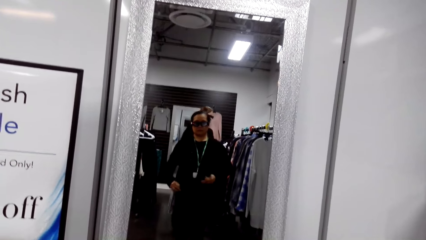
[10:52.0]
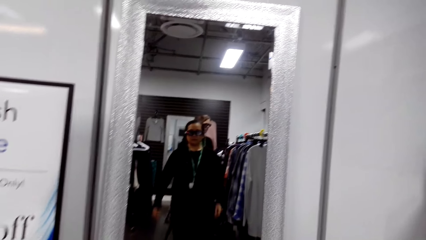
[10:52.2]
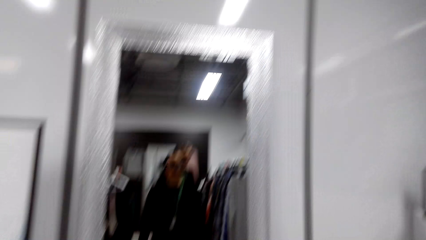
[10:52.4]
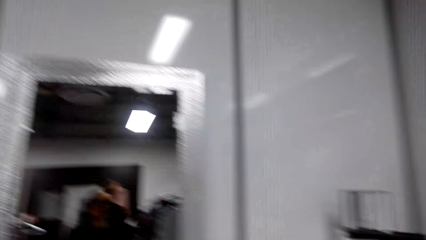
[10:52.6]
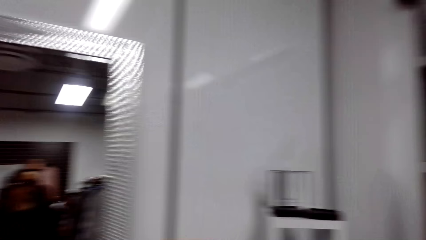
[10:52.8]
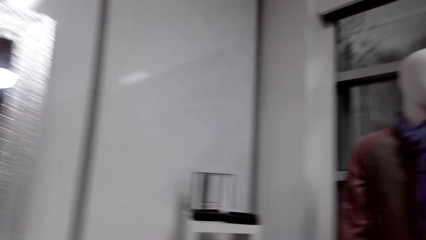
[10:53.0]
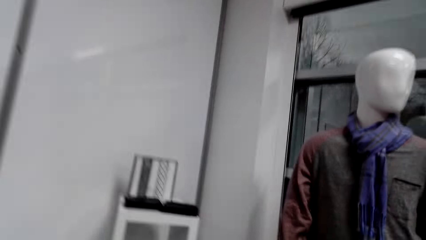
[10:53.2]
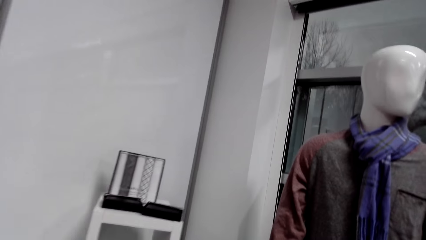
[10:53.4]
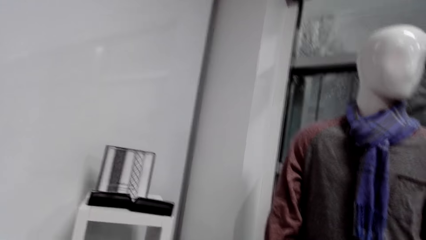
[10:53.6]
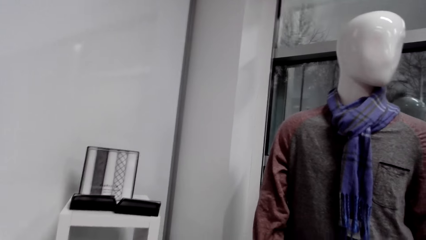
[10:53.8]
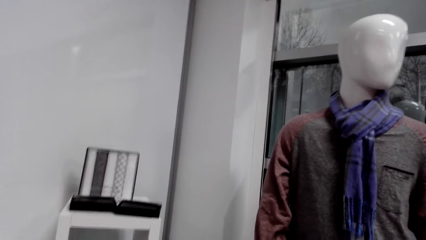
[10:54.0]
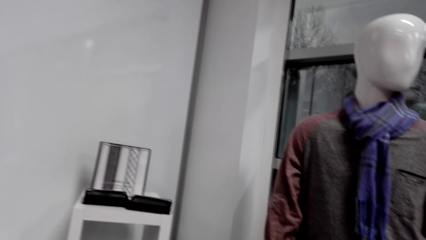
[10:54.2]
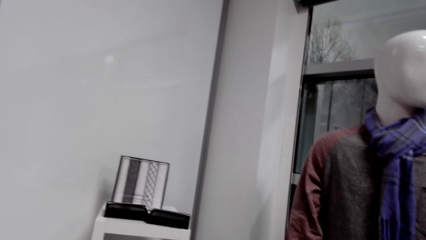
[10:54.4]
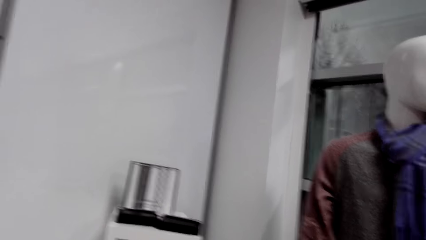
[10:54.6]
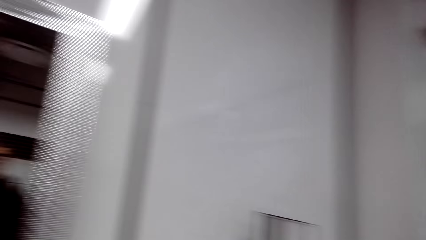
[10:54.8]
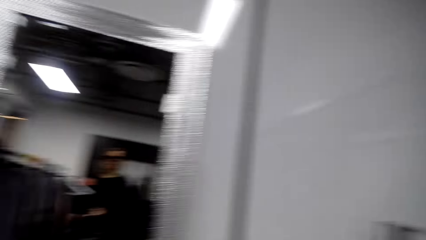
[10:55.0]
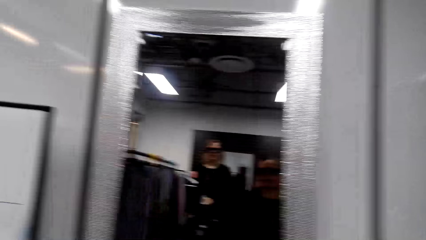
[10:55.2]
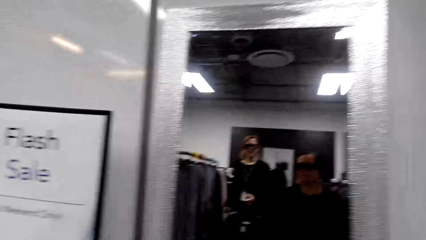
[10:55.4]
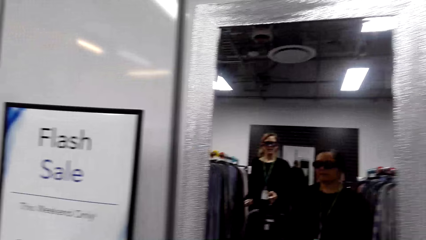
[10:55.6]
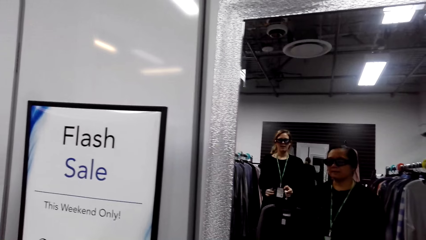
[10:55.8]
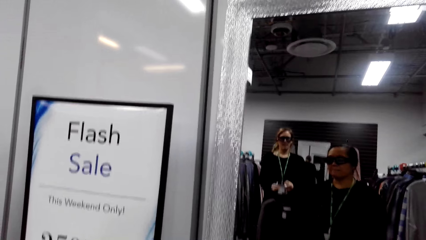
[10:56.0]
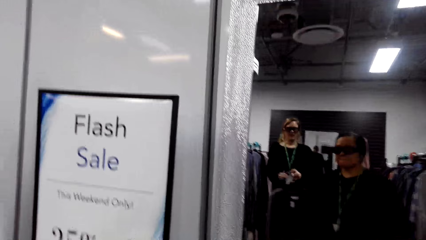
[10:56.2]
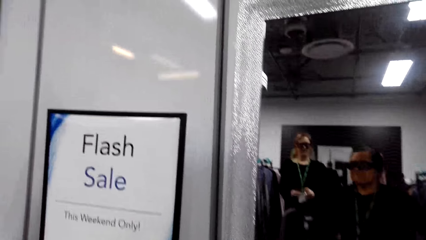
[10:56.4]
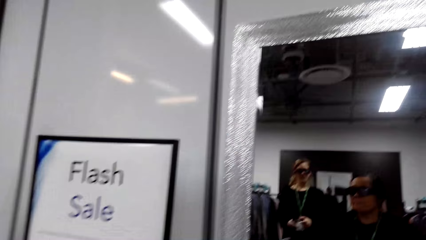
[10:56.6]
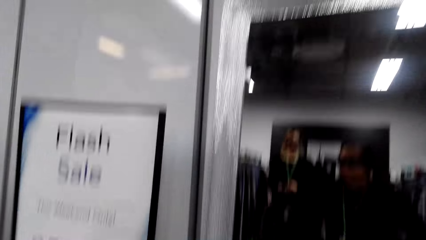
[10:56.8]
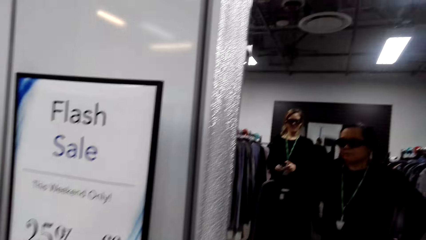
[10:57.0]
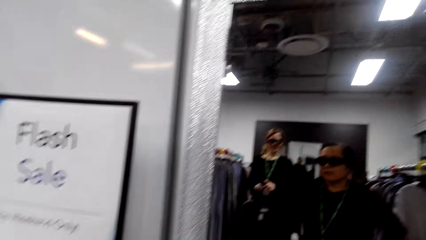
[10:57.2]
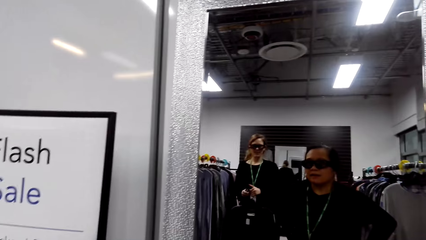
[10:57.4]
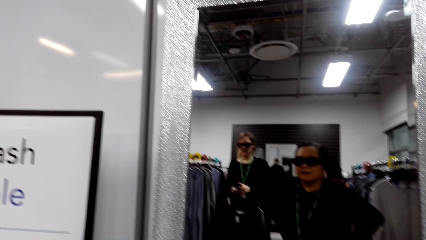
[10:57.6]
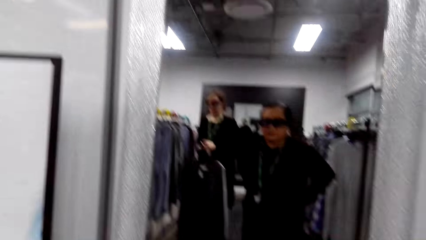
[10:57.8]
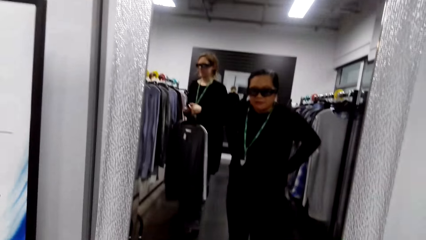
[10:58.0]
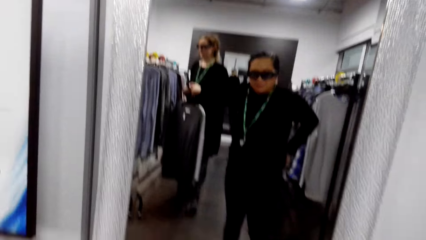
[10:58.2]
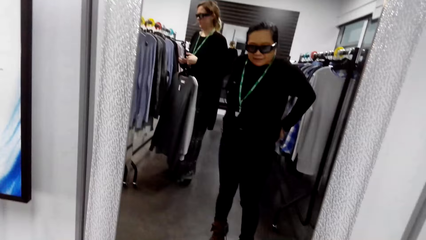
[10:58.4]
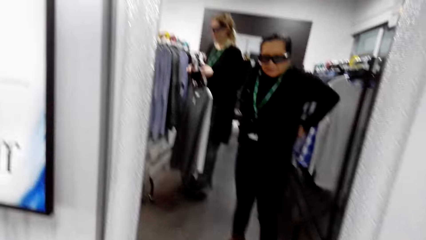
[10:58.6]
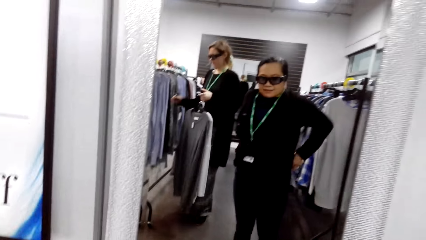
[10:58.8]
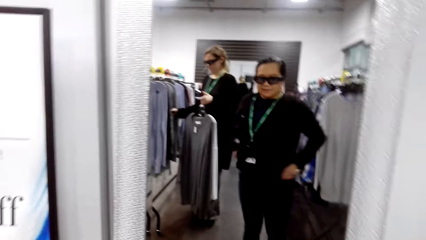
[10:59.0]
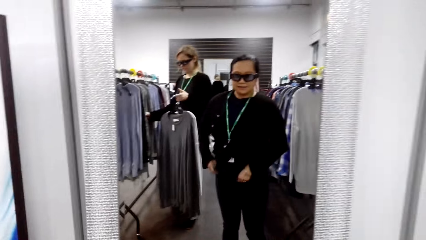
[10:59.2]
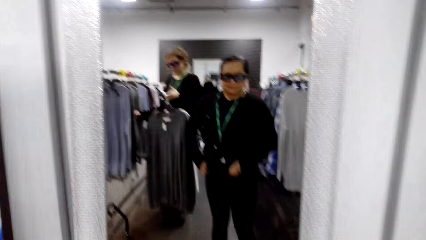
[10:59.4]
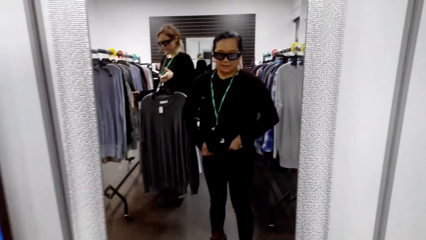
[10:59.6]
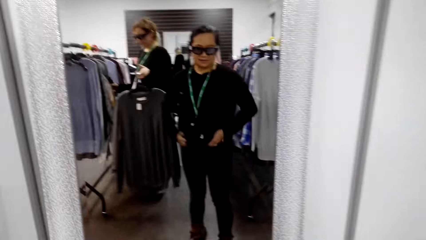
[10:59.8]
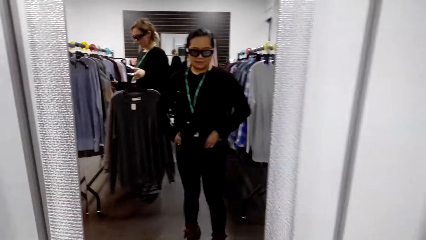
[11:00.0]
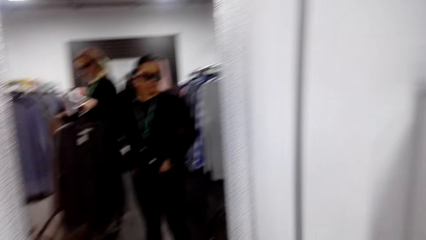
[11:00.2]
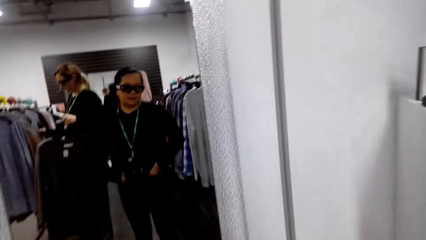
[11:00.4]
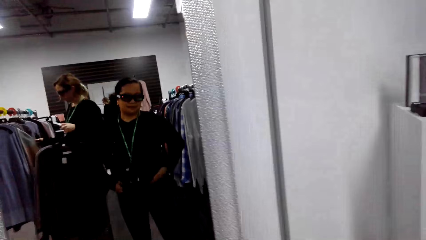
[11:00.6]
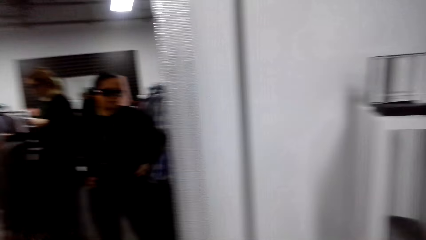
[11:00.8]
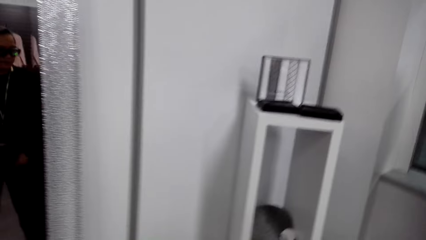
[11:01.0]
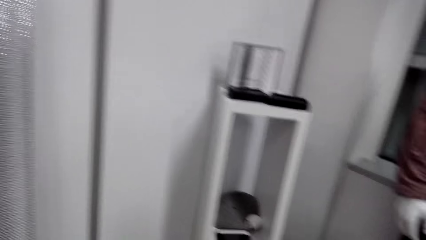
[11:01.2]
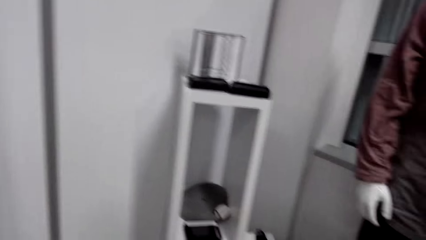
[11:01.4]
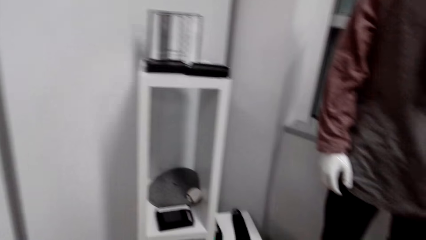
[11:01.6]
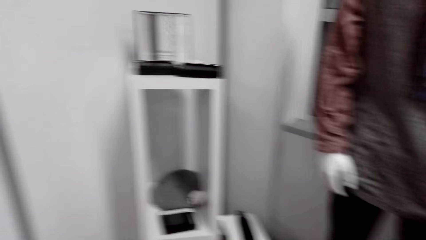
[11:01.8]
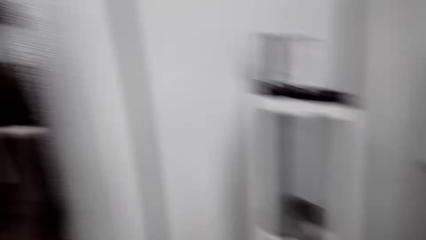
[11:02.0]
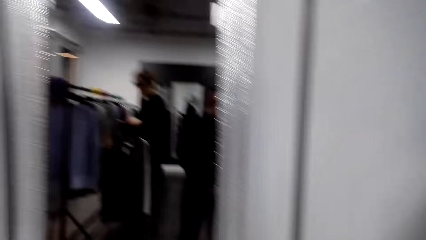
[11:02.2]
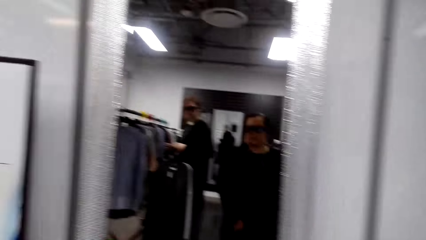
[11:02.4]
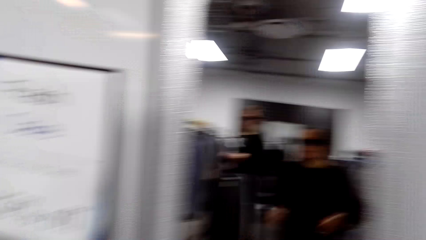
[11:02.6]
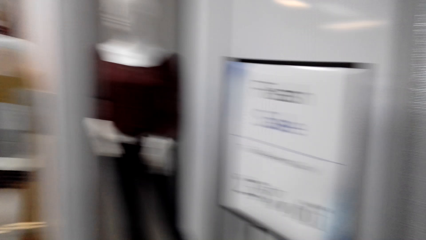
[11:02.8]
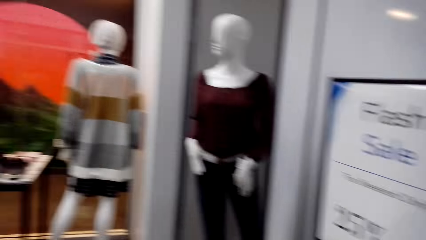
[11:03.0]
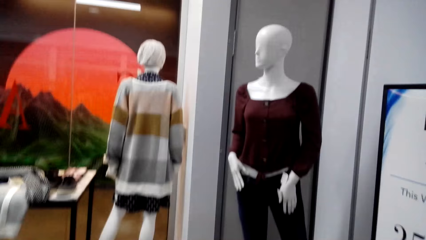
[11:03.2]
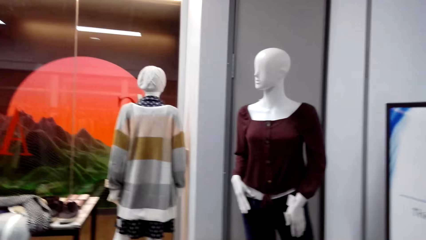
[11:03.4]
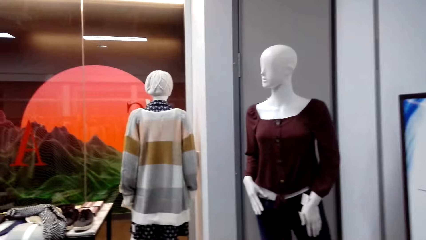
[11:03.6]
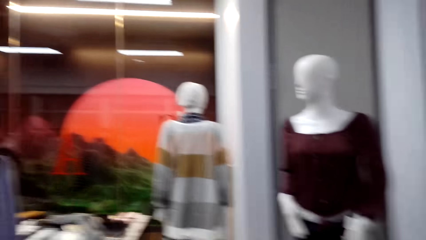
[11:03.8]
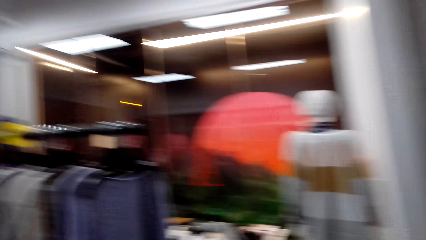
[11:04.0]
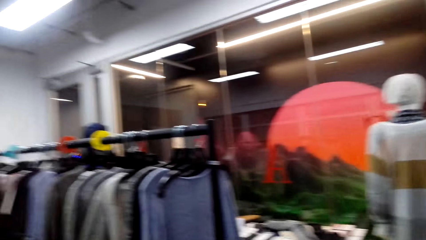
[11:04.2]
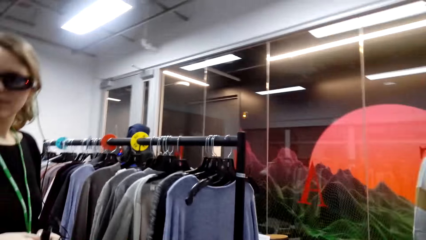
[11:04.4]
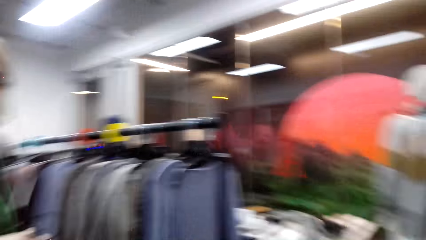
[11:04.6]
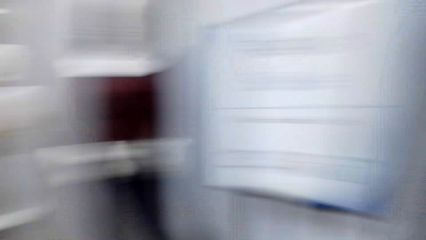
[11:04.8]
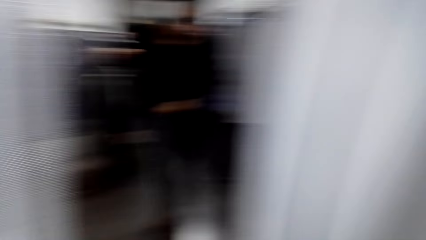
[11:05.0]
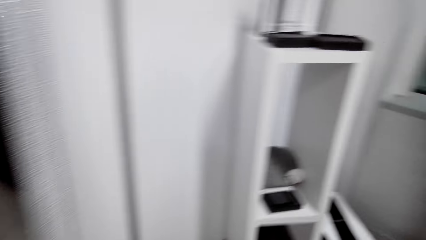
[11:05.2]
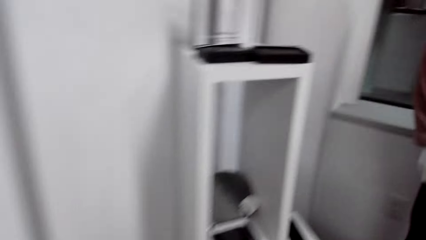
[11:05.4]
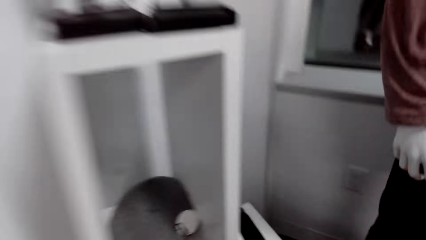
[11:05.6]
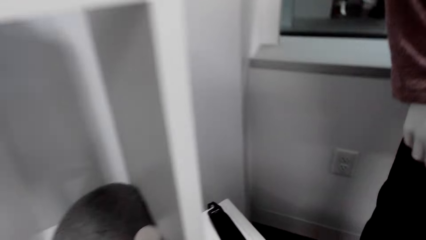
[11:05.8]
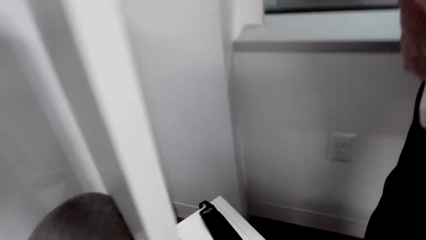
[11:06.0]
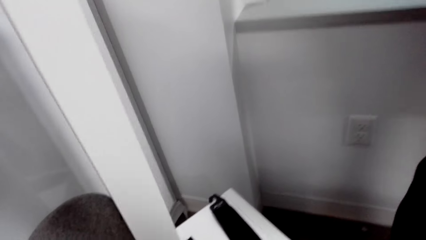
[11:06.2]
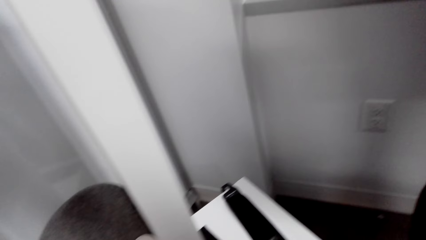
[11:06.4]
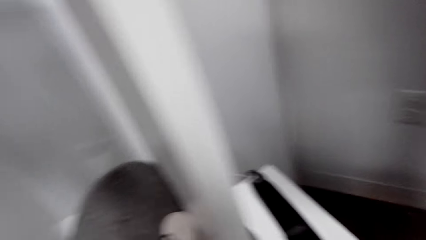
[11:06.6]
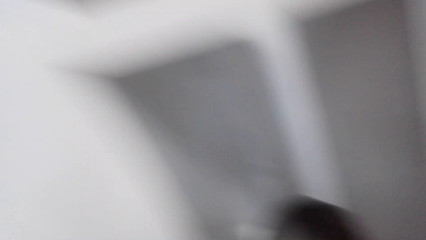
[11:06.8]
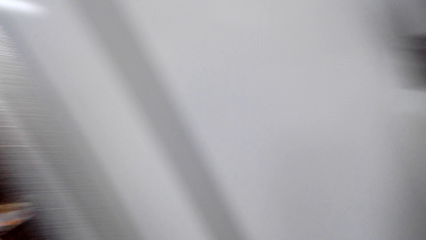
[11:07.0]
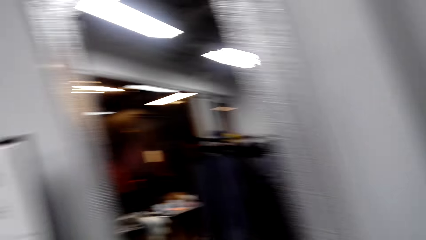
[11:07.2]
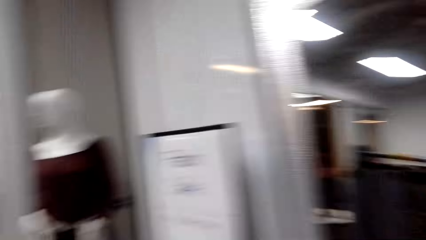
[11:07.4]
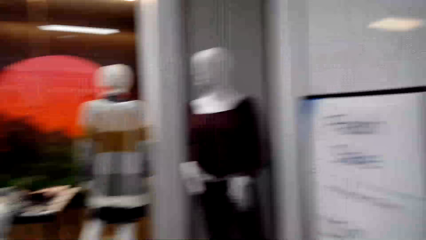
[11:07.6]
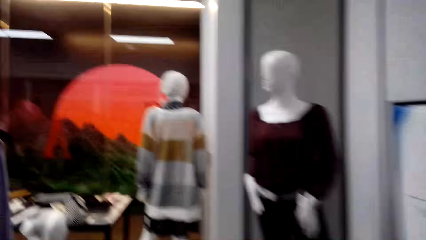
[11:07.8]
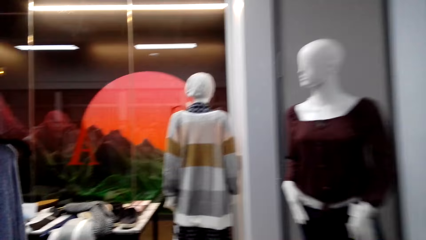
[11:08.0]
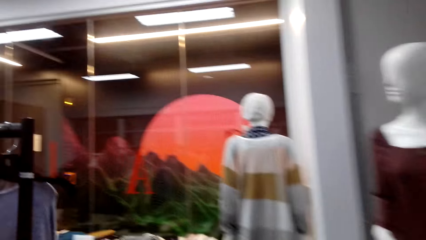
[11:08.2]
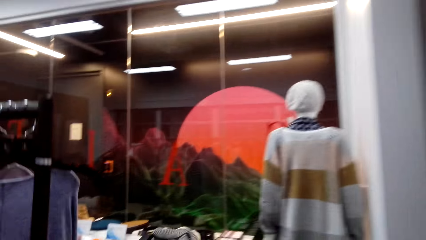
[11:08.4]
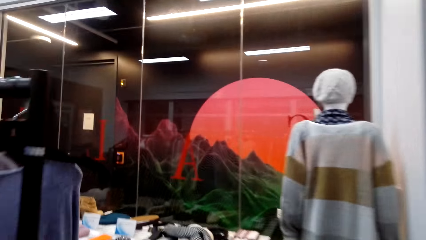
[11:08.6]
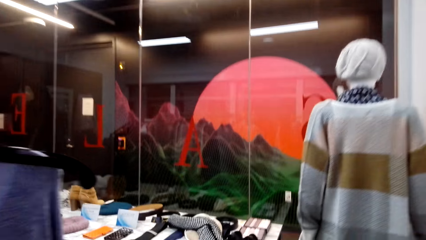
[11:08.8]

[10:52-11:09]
The camera wearer talks. A woman talks. Another woman talks. The other woman looks at the clothes on the clothes rack. The first woman makes her cloth. The first woman talks and walks.
